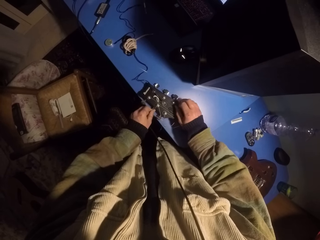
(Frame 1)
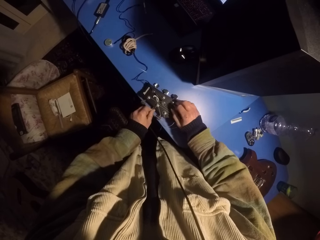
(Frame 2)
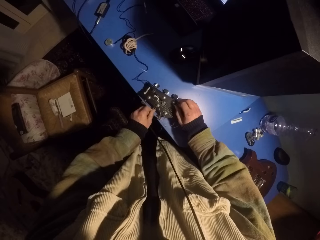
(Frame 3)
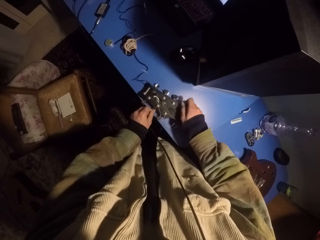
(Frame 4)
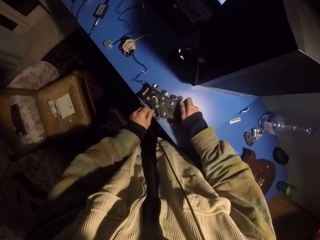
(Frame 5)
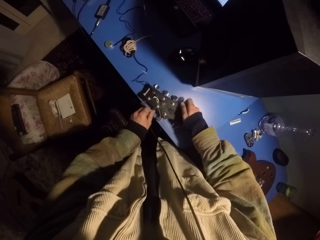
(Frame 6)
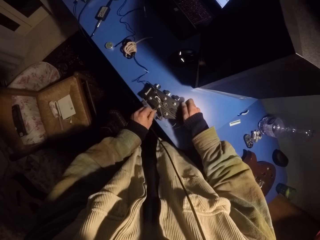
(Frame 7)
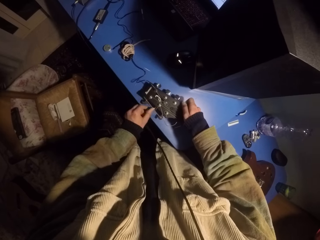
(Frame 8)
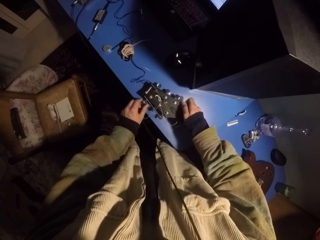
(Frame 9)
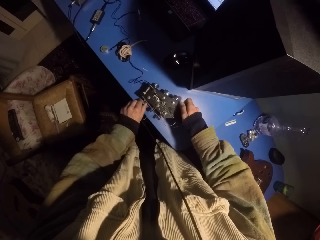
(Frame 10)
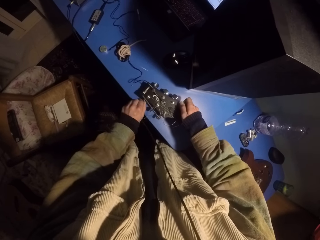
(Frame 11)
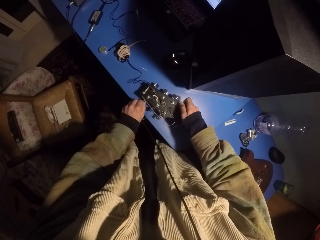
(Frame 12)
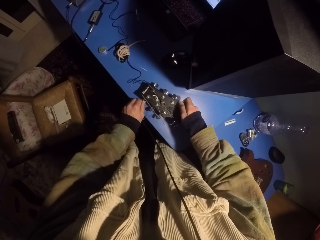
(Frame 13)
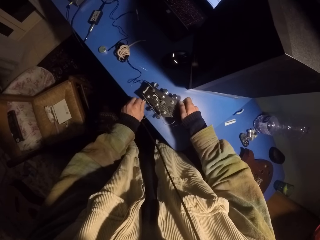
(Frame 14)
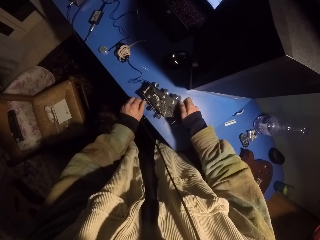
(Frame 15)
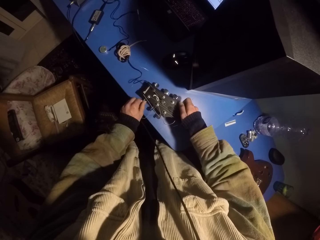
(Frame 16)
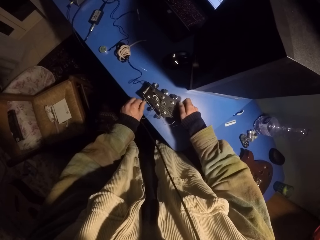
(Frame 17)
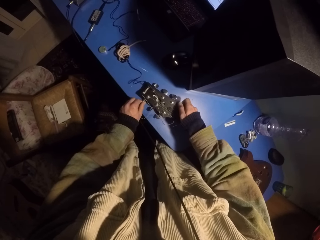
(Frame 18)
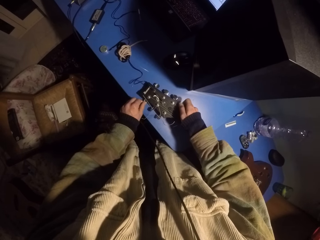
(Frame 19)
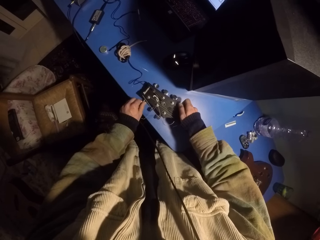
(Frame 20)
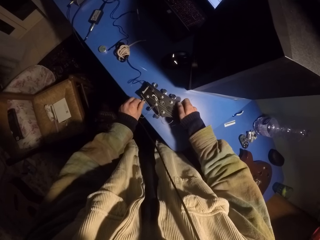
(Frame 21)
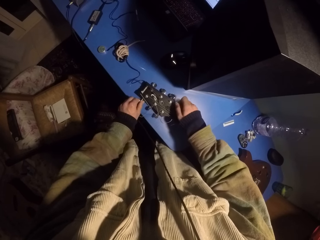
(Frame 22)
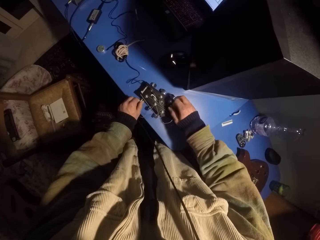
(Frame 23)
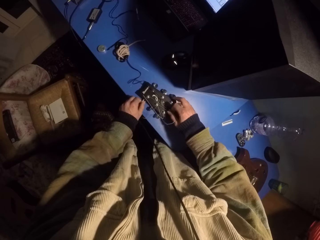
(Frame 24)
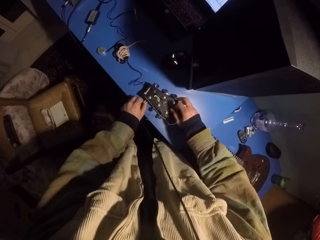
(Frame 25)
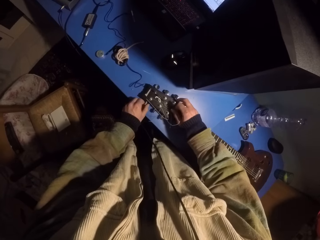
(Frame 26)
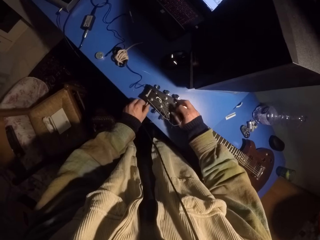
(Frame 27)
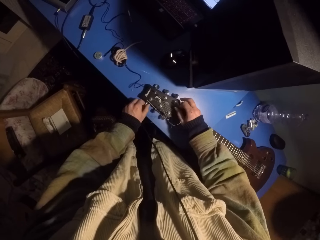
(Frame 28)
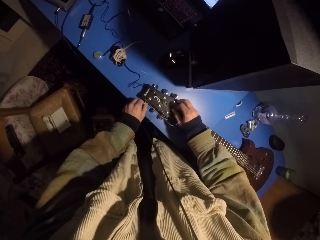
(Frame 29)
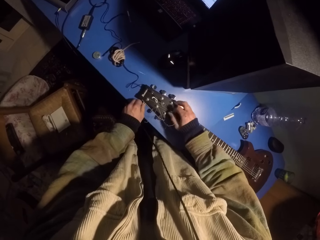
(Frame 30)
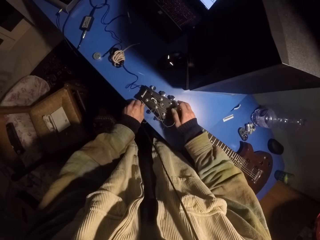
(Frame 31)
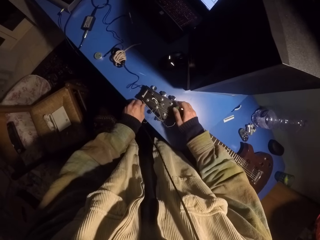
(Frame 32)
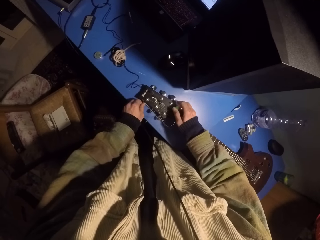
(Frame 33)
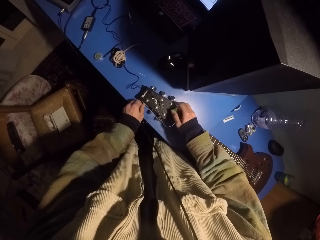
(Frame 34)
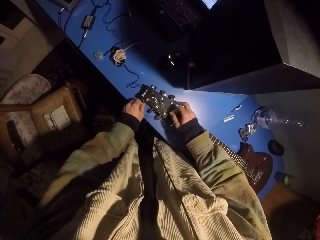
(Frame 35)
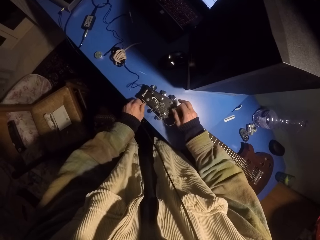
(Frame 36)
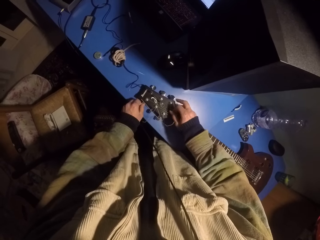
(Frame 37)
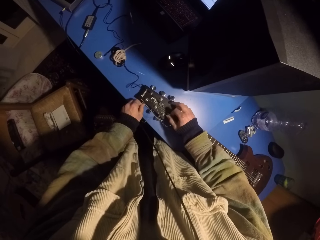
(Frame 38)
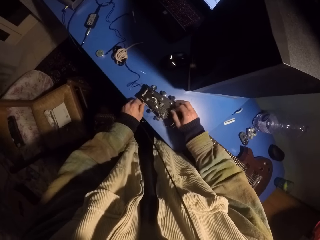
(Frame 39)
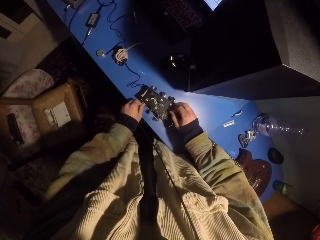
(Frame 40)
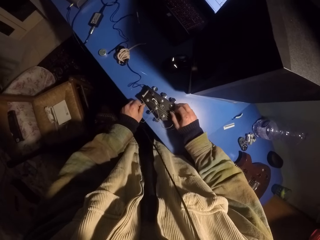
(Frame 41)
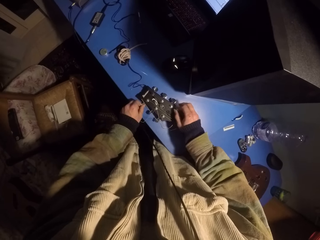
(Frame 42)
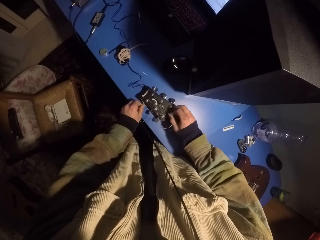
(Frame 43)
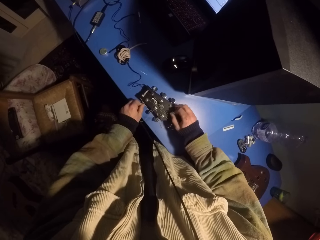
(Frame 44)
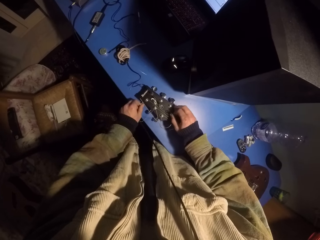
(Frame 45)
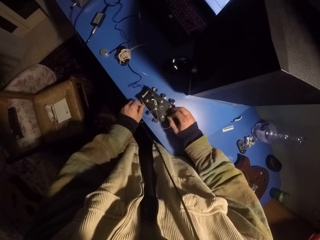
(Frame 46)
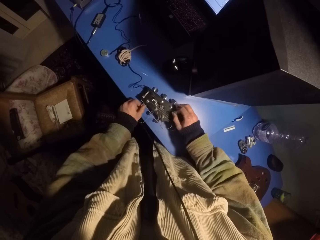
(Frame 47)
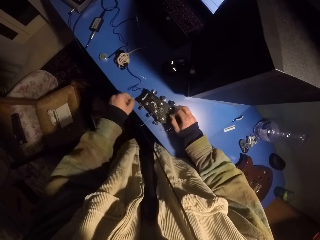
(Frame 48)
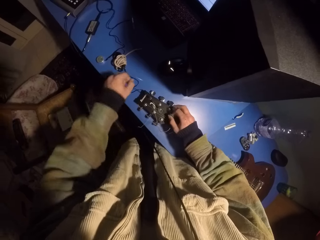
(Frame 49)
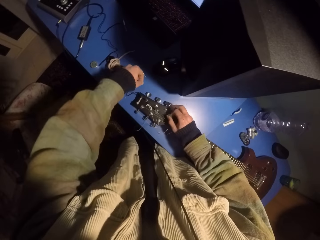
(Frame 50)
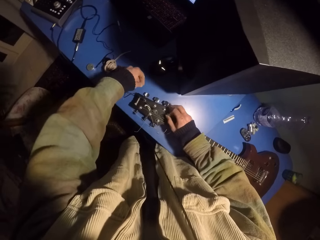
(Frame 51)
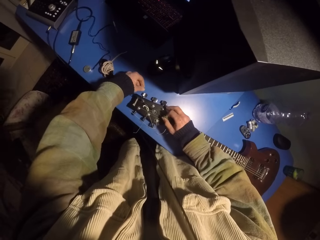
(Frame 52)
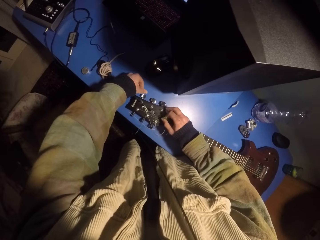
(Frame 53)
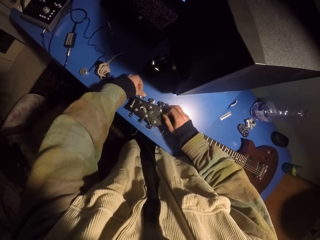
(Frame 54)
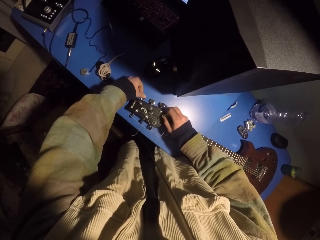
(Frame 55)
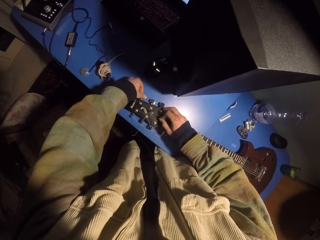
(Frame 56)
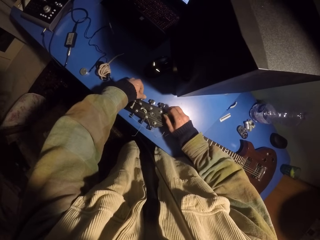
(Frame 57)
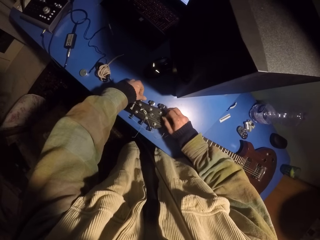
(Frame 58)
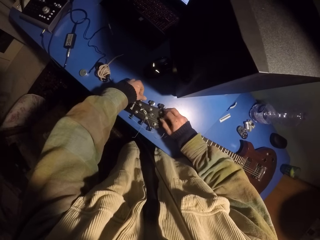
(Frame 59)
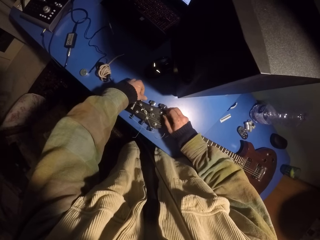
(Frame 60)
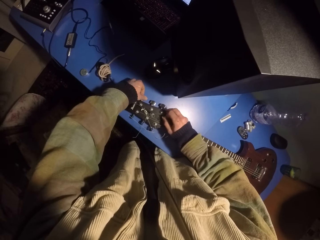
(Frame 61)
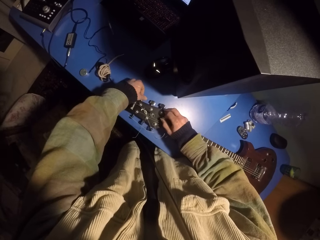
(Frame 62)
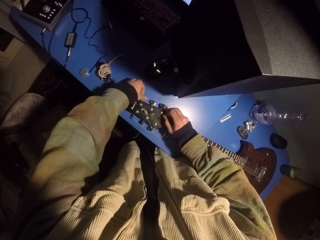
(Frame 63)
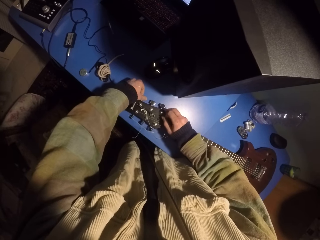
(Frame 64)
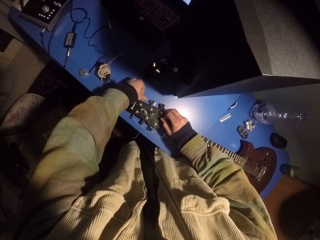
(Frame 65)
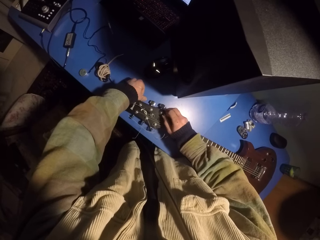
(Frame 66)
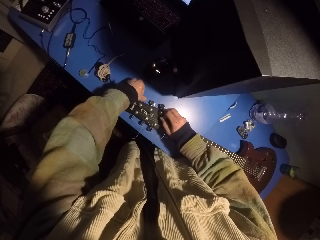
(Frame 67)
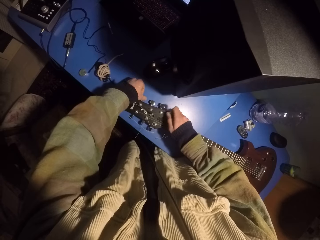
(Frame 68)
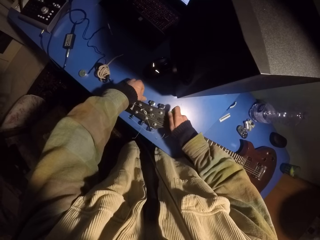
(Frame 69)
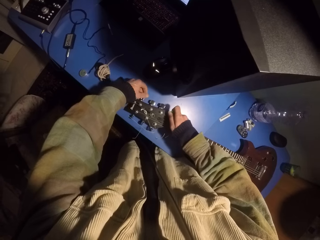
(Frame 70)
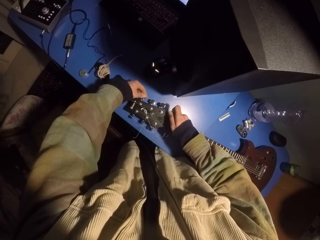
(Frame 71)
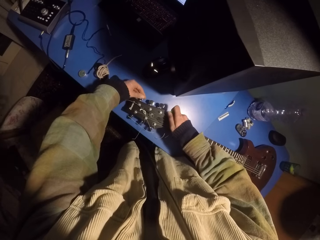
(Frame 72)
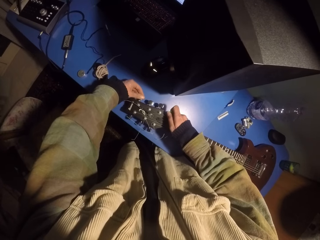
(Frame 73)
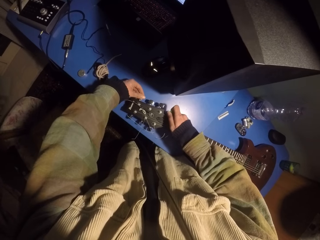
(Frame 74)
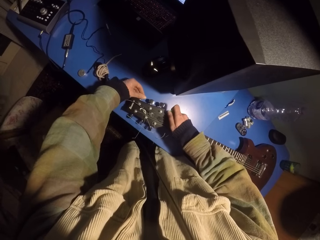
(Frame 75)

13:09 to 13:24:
The camera wearer moves the guitar on the table. They tune the guitar. They tune the guitar again.

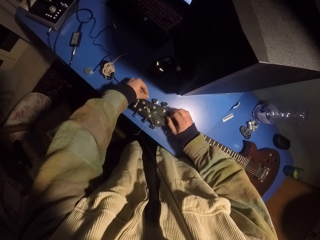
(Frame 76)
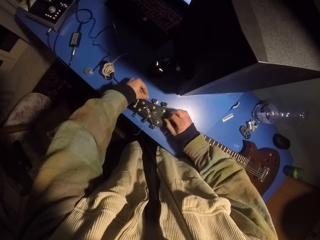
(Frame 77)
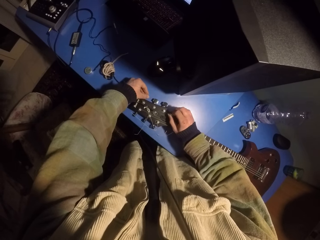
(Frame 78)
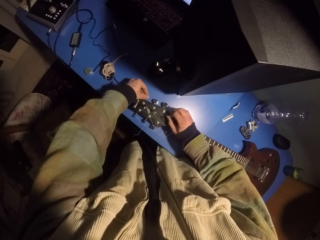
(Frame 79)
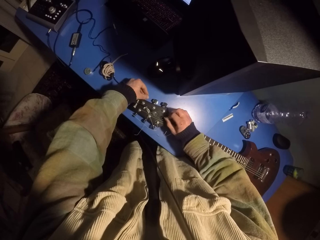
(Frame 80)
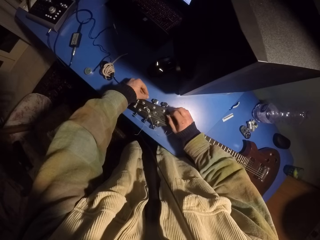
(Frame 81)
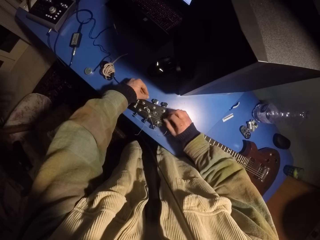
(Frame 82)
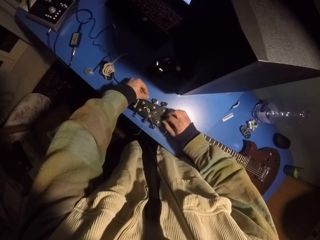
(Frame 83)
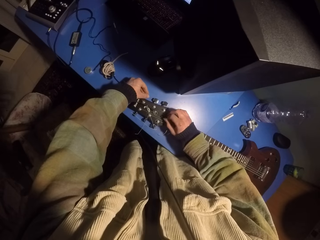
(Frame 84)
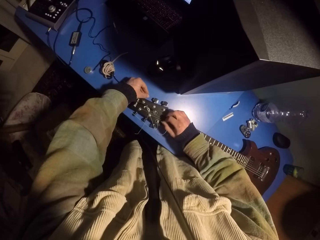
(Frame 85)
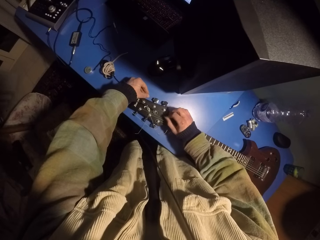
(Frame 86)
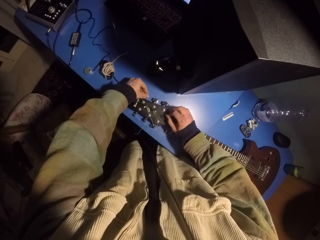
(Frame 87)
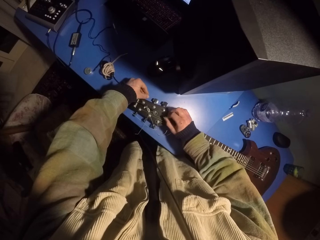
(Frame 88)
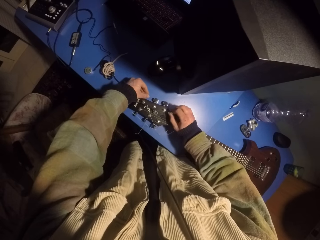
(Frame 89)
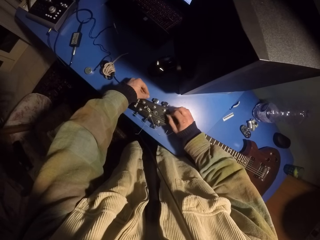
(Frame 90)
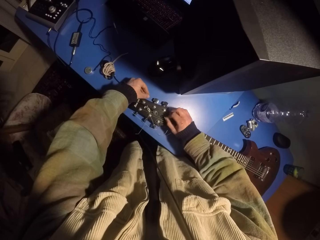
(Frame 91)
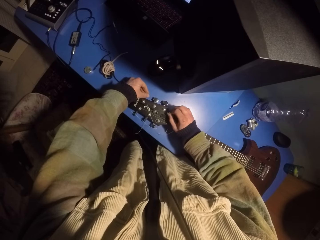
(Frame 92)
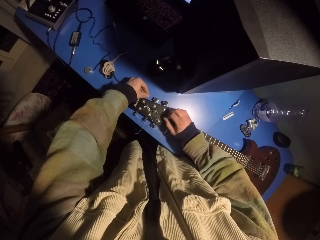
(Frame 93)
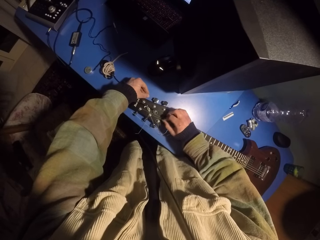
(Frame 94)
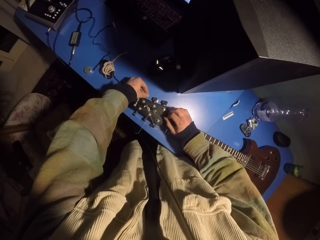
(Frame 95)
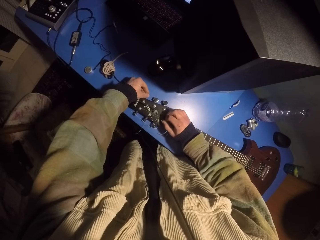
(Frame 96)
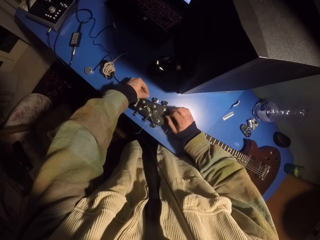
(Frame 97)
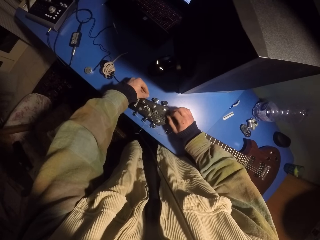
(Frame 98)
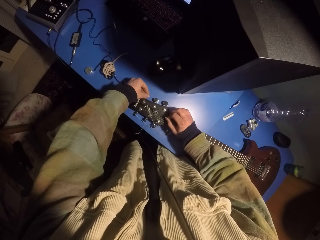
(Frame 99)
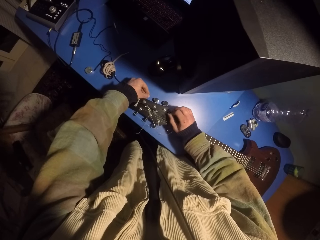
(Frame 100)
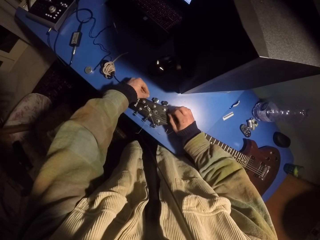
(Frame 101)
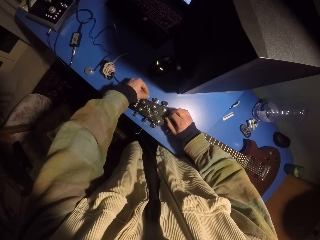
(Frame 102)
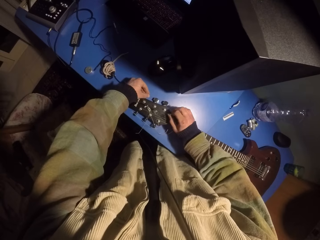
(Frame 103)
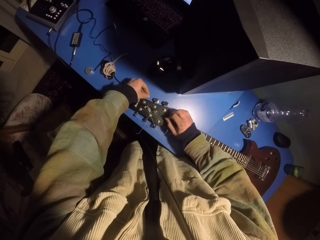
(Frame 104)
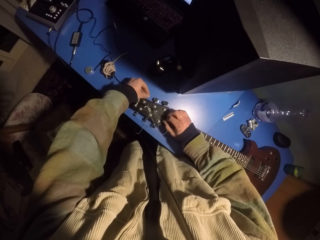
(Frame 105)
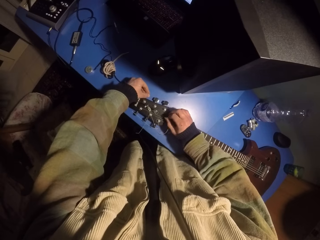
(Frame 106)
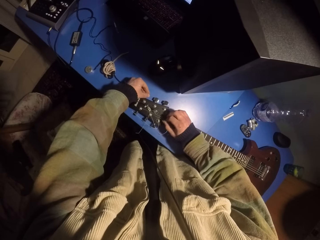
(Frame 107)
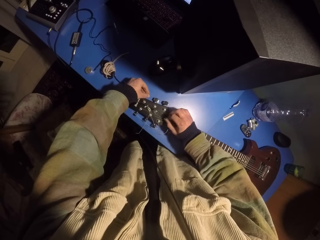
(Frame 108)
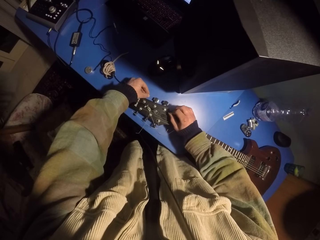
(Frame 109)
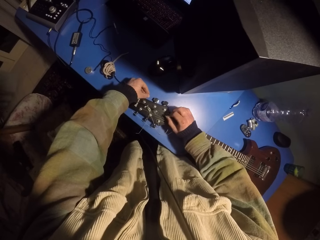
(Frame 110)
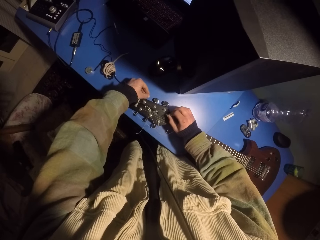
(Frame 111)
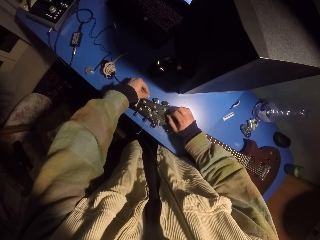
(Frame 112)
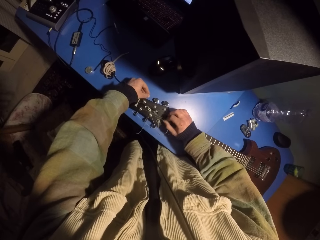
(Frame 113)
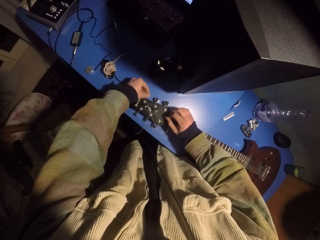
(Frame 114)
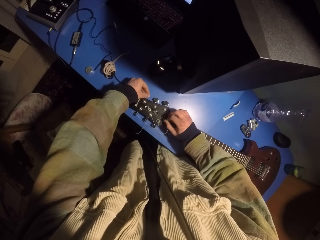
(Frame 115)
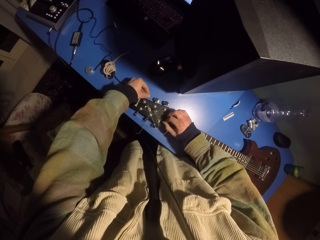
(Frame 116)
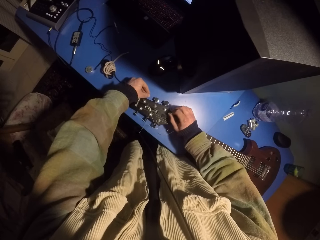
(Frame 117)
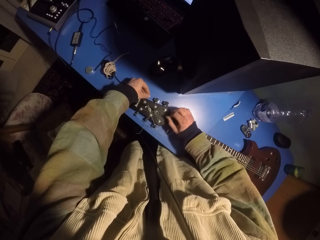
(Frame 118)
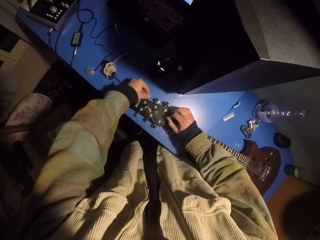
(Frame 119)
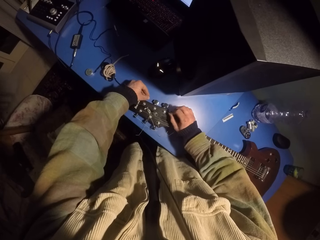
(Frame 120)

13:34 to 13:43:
The camera wearer plays the guitar strings with a pick.
